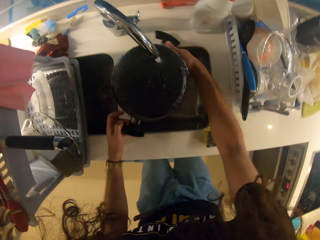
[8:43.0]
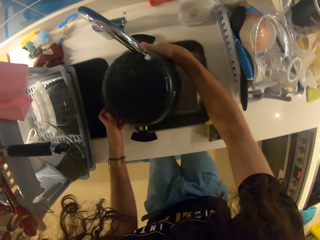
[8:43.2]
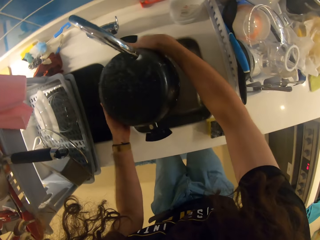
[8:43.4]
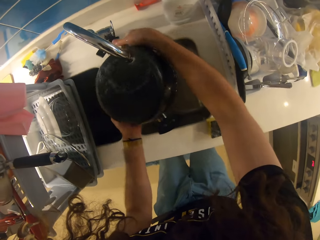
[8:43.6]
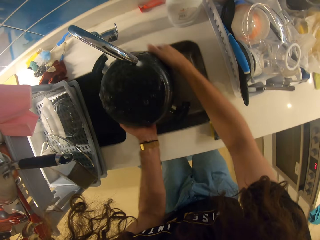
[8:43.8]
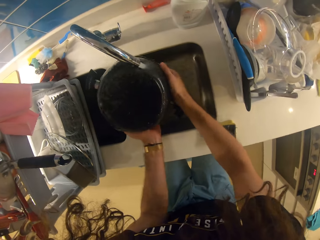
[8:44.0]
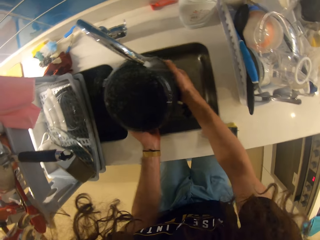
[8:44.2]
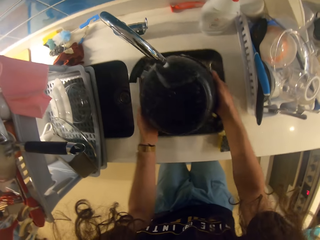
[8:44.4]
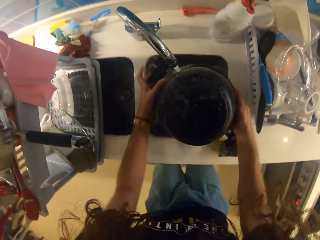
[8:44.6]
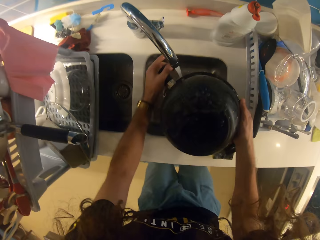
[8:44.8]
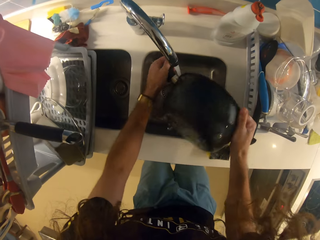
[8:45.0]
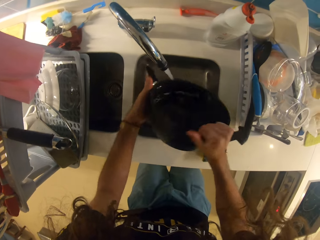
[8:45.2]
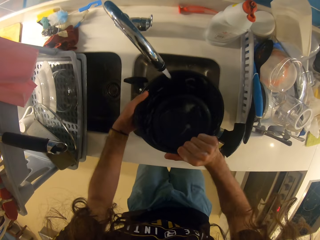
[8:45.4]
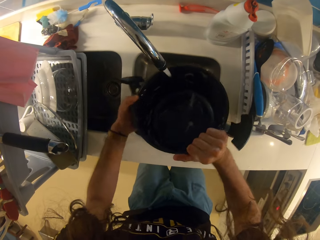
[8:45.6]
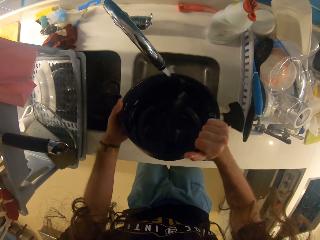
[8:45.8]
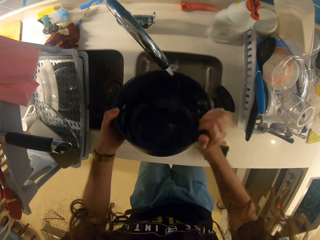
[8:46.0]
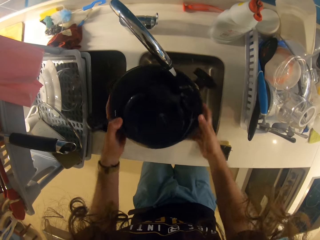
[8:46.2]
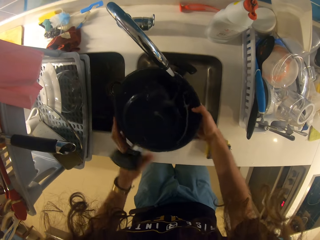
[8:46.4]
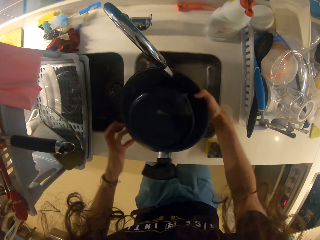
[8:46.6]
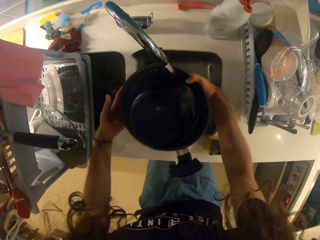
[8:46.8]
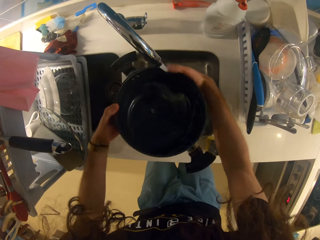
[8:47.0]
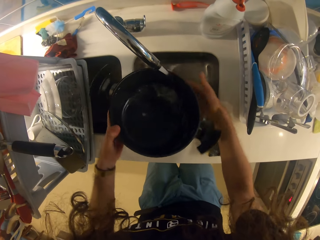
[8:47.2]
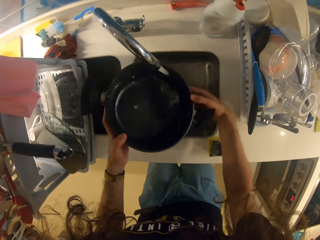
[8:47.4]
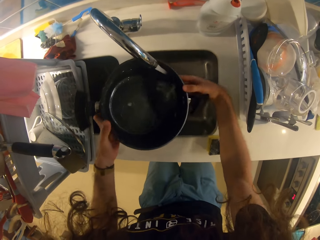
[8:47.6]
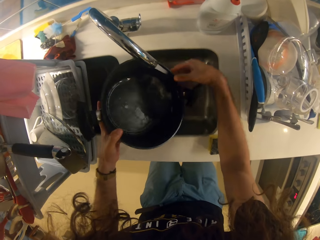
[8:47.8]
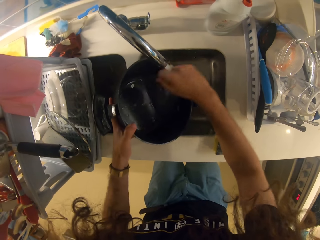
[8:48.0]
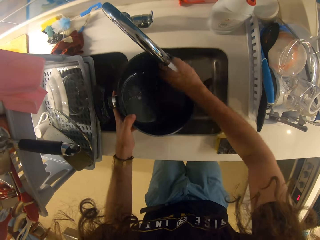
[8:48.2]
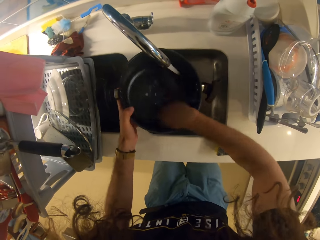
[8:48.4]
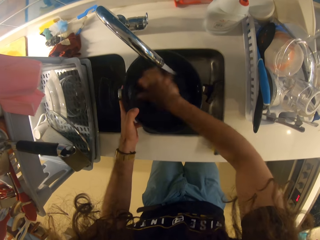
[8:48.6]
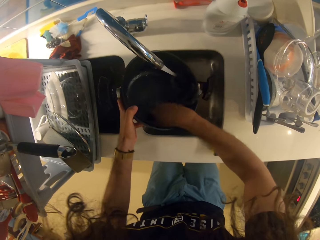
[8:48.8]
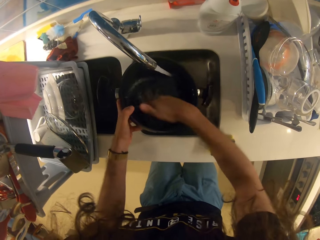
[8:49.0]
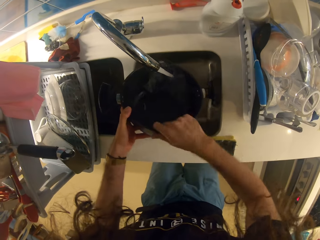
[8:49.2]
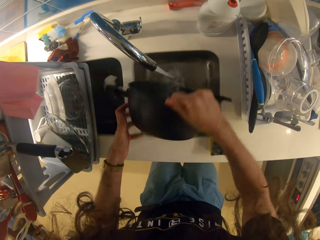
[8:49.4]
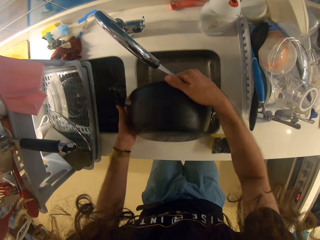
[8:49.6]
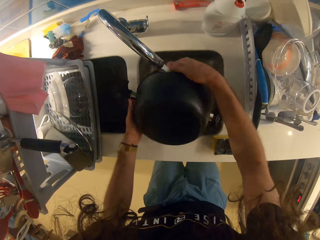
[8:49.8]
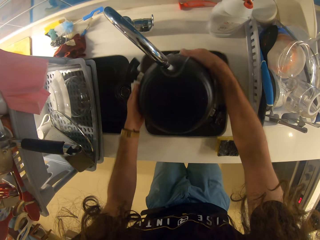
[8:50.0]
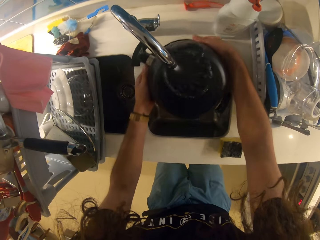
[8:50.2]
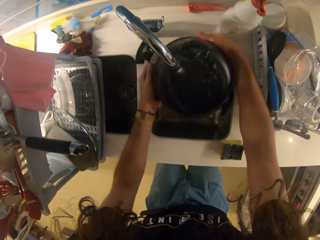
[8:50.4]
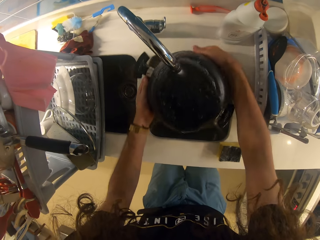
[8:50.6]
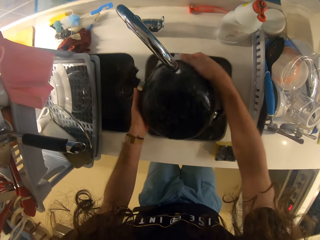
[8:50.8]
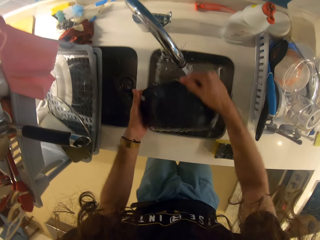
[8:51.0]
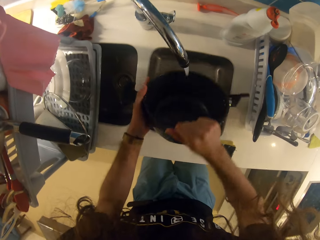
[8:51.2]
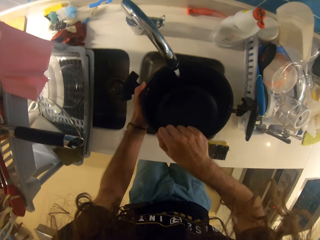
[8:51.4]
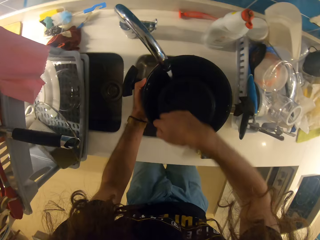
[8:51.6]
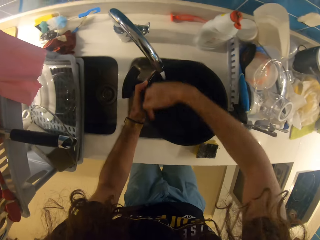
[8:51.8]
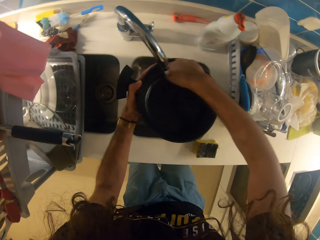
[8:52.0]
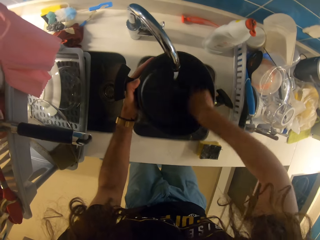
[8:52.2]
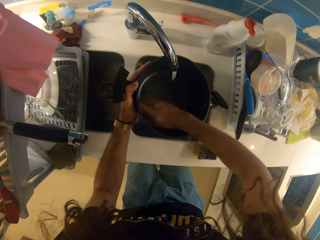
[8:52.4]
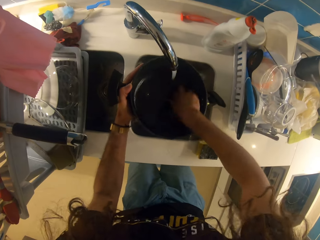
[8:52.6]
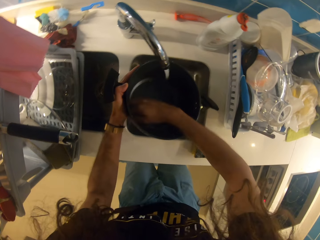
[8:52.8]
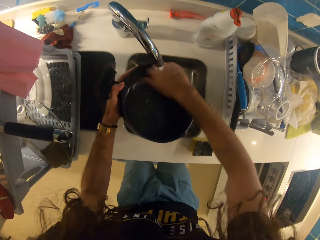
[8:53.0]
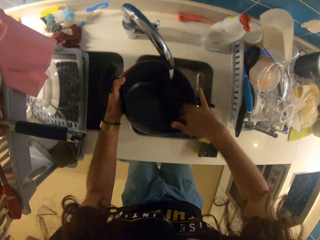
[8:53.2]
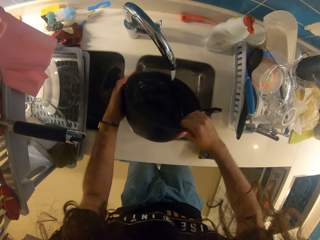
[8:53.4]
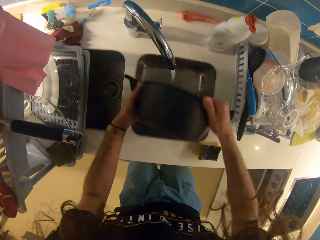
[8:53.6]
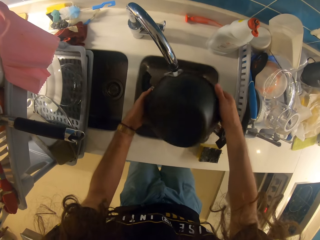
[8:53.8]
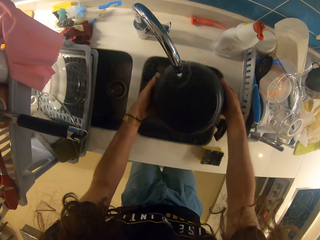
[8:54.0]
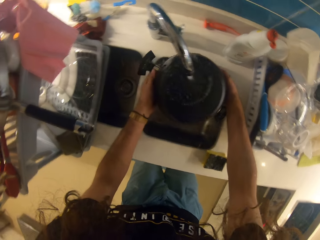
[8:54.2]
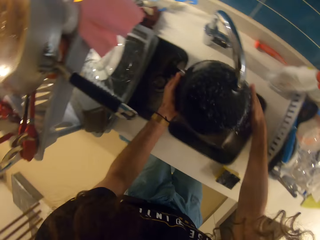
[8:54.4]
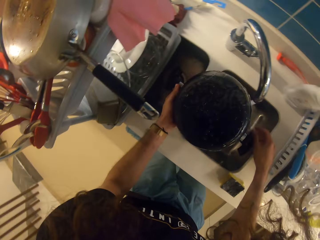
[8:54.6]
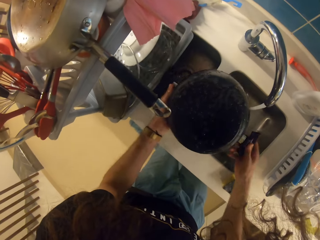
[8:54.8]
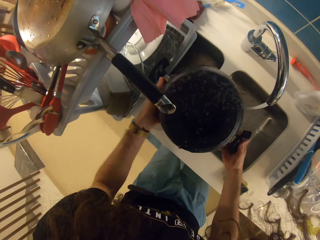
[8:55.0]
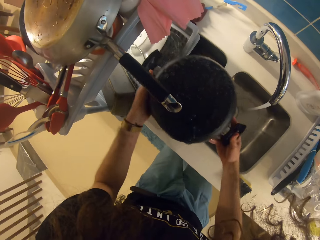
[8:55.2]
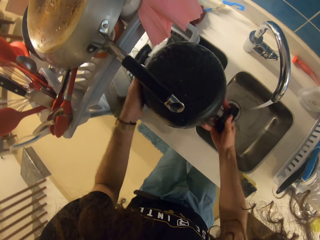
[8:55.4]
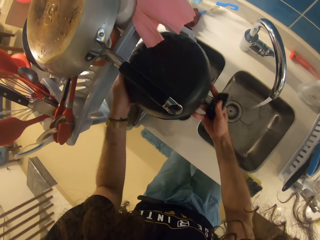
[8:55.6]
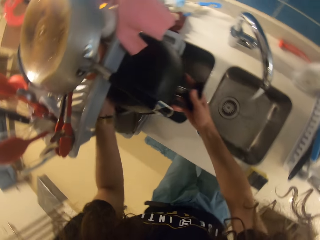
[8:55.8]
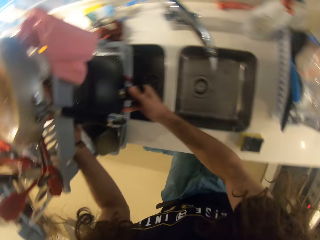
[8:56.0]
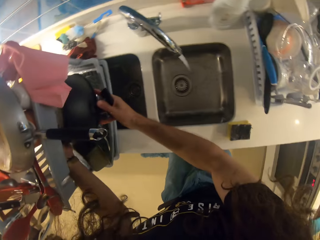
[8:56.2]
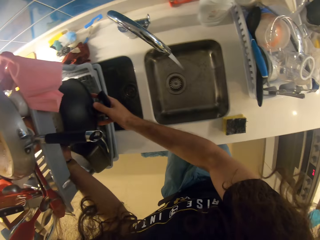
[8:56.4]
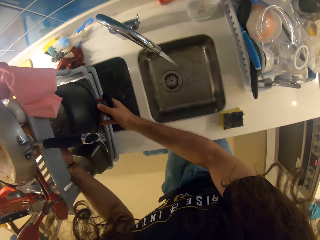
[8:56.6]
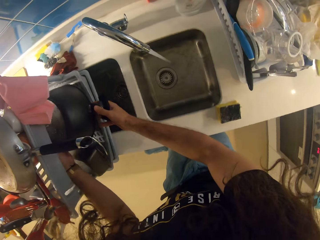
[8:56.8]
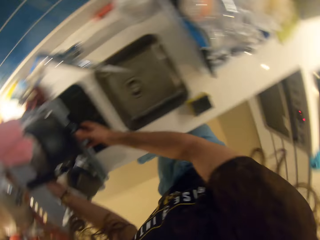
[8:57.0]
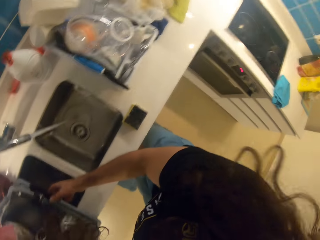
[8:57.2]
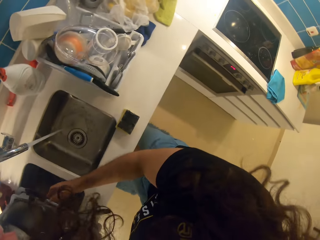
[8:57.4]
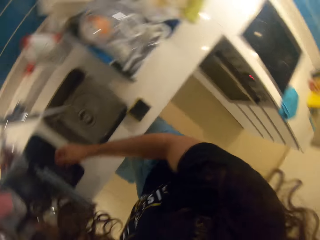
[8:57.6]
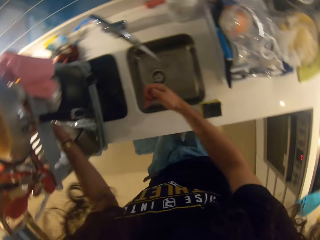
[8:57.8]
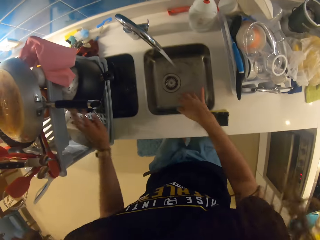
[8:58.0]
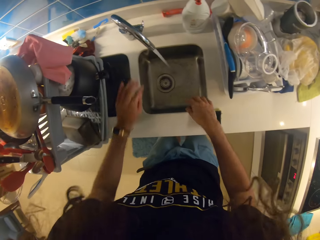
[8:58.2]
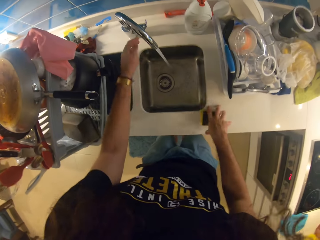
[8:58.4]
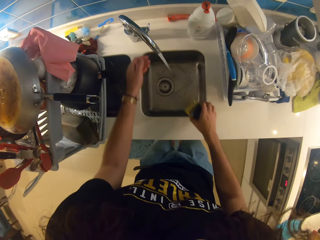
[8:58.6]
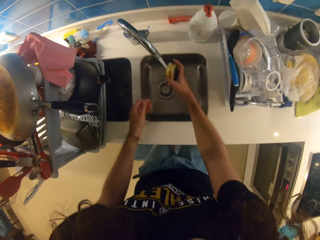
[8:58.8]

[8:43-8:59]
The camera wearer puts the cooking pot on the dish drier.

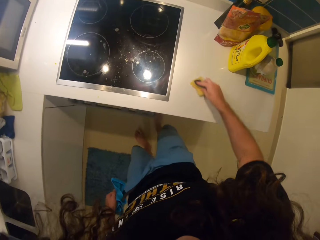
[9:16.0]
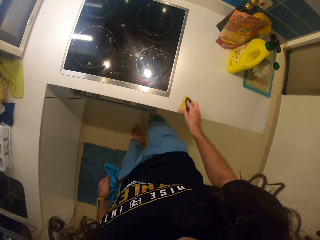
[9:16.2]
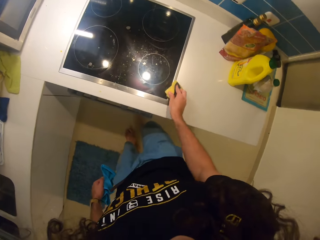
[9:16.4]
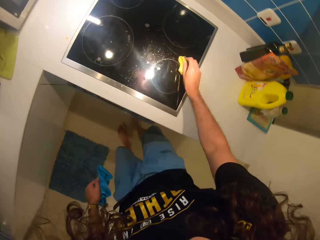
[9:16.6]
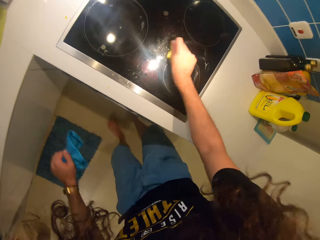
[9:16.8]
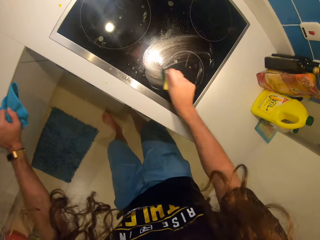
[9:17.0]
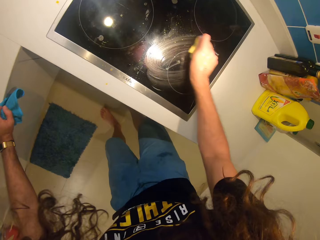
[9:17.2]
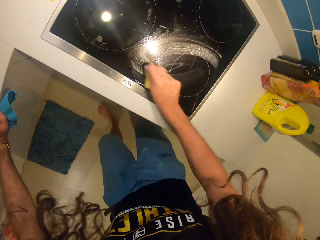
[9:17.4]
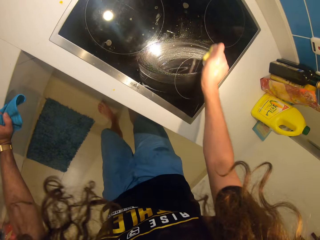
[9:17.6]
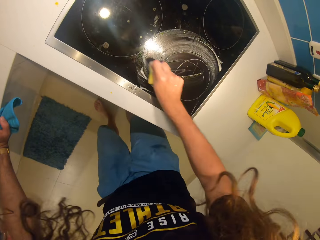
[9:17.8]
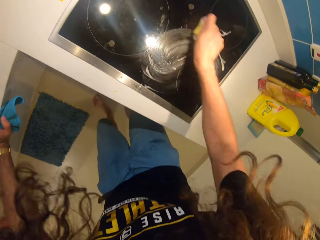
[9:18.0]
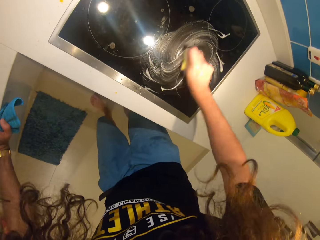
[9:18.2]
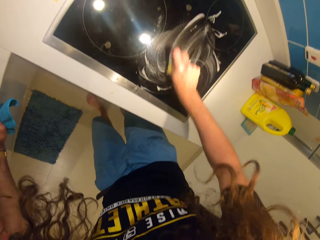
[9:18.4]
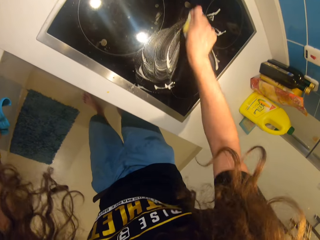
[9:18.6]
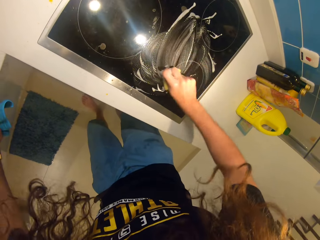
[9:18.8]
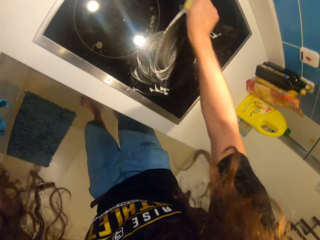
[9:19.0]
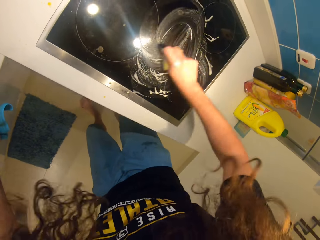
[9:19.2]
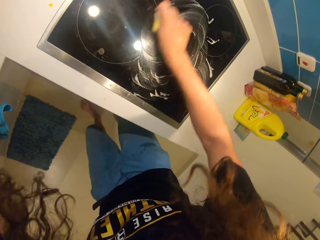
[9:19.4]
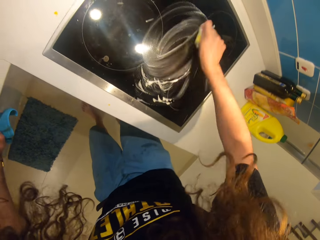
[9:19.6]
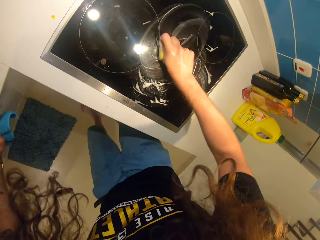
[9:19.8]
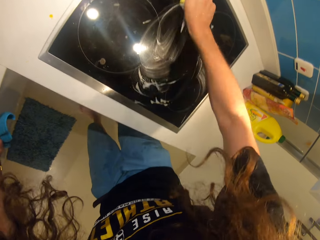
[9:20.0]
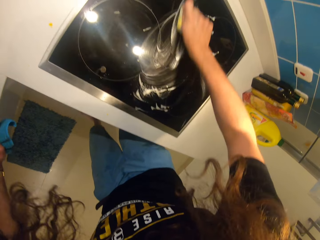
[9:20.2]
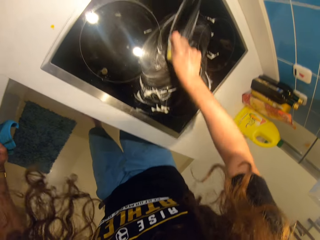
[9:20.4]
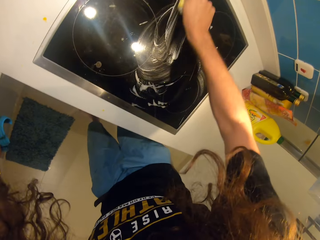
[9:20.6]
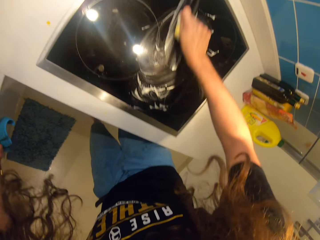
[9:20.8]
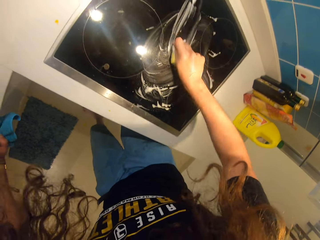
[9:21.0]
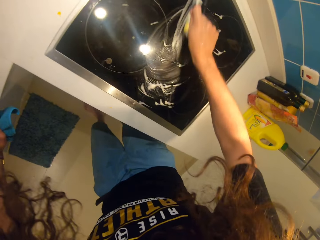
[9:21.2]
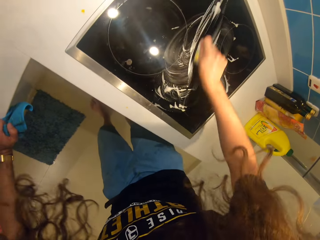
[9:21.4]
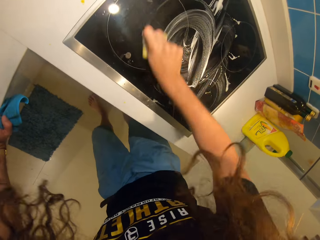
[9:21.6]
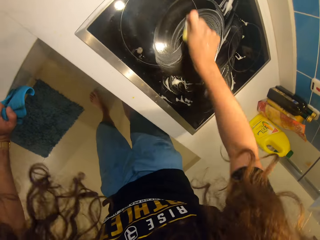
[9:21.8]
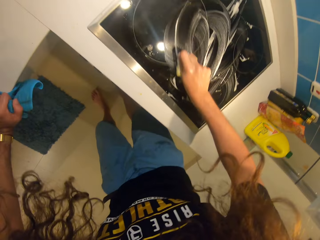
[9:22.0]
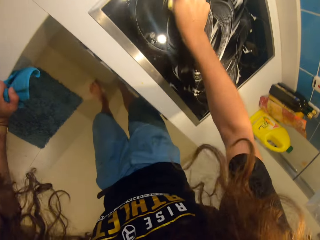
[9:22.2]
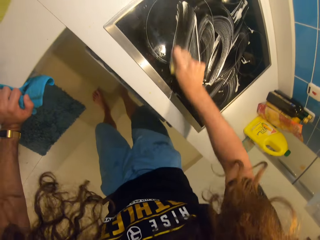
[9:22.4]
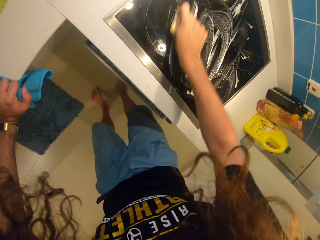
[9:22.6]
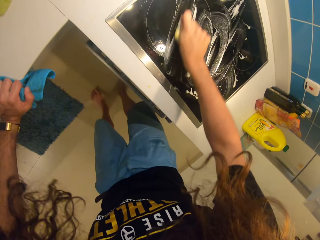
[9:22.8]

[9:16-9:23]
The camera wearer cleans the cooker glass cover and kitchen top.
